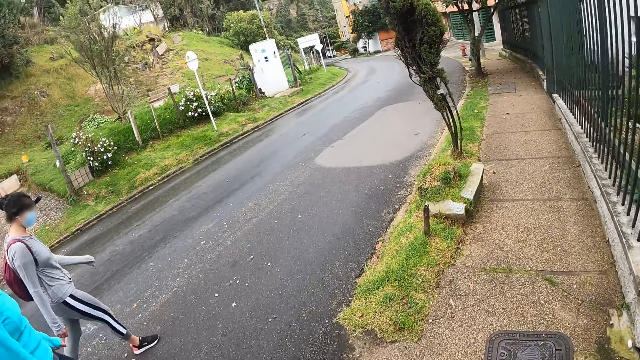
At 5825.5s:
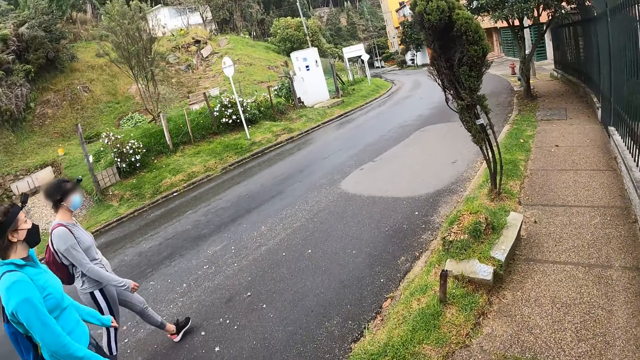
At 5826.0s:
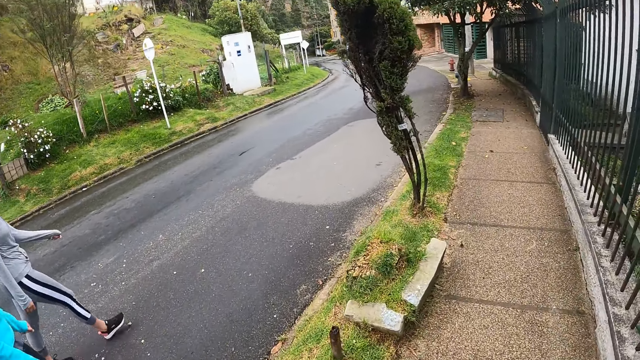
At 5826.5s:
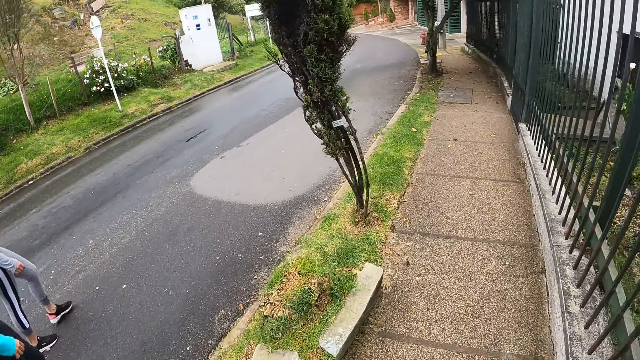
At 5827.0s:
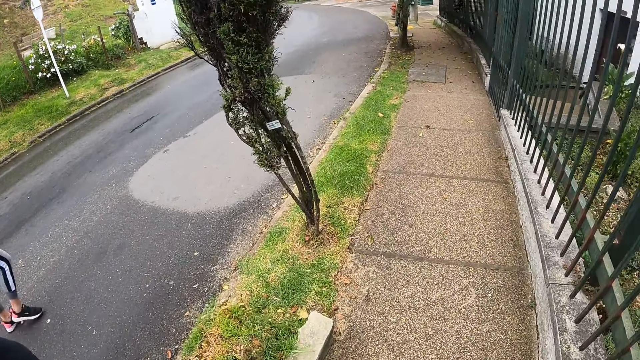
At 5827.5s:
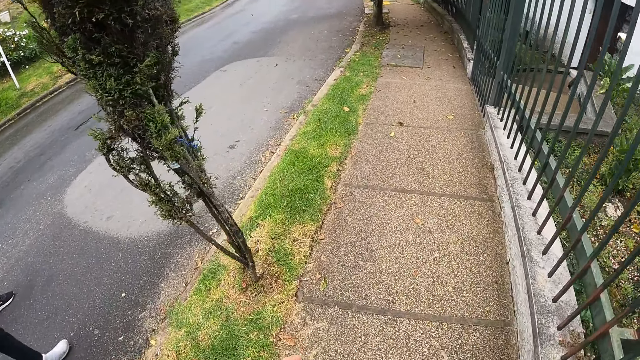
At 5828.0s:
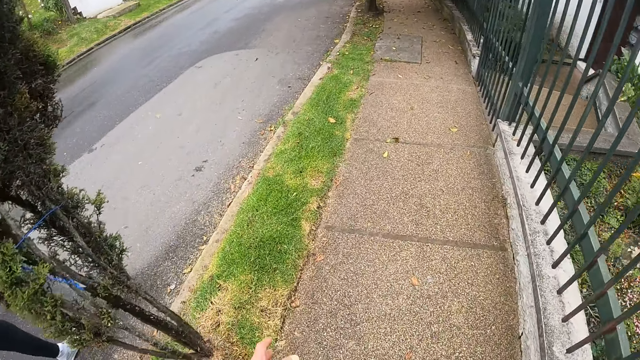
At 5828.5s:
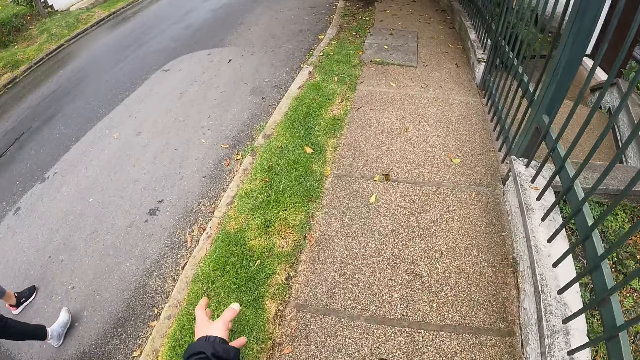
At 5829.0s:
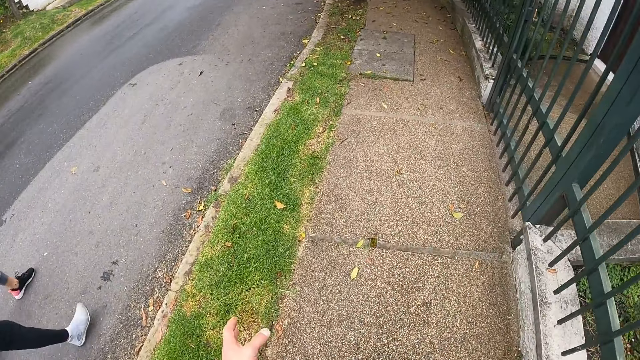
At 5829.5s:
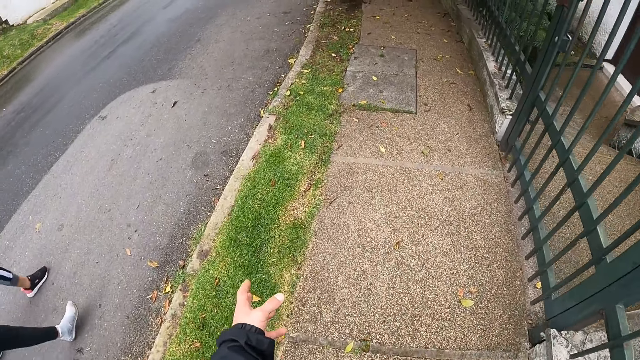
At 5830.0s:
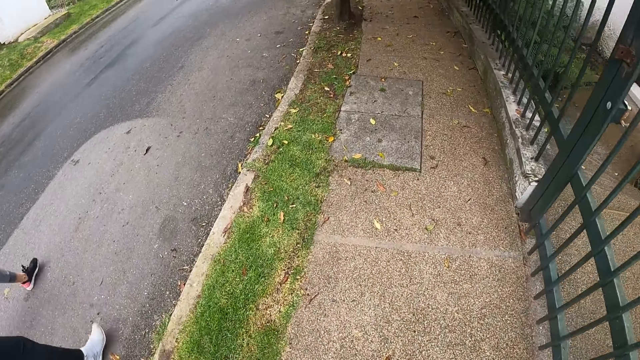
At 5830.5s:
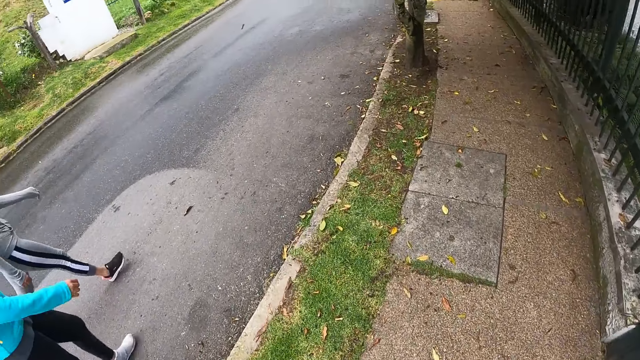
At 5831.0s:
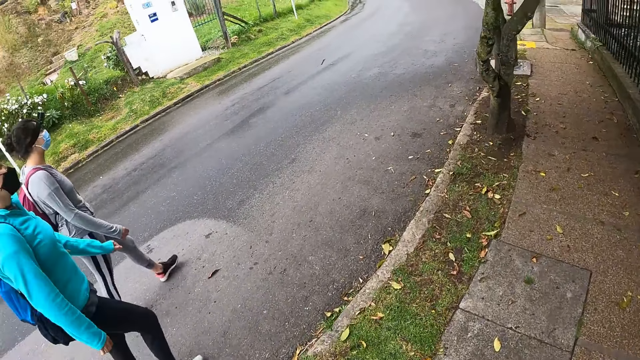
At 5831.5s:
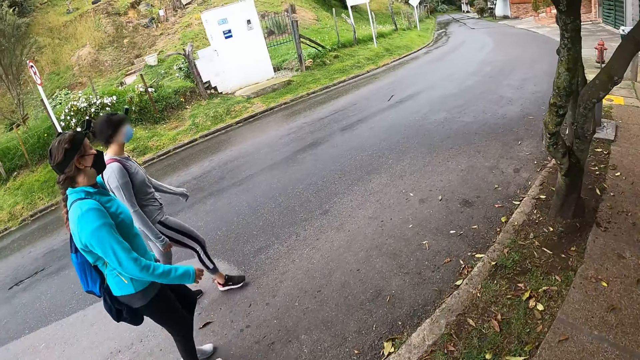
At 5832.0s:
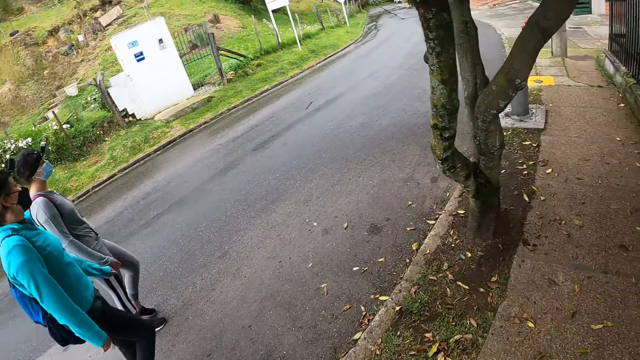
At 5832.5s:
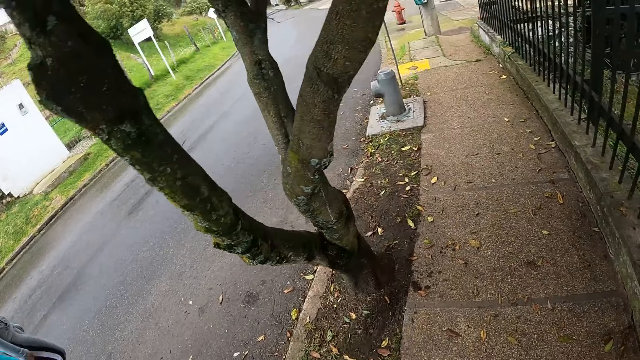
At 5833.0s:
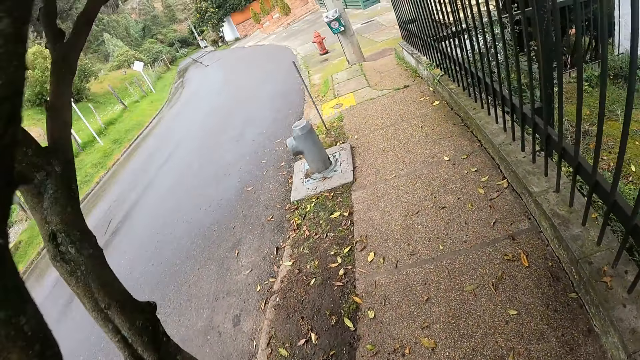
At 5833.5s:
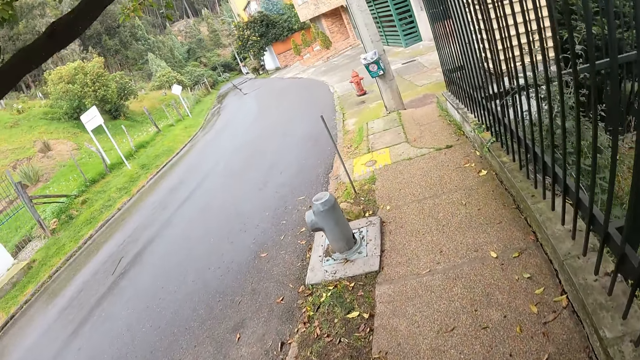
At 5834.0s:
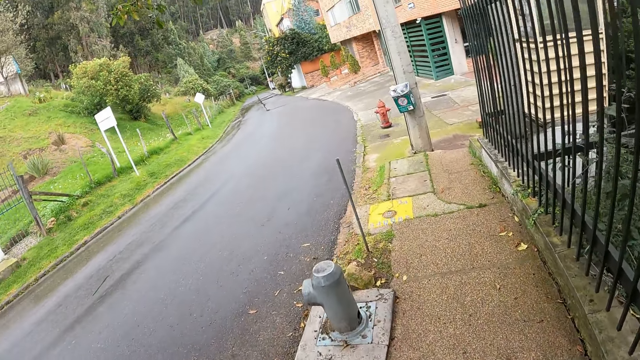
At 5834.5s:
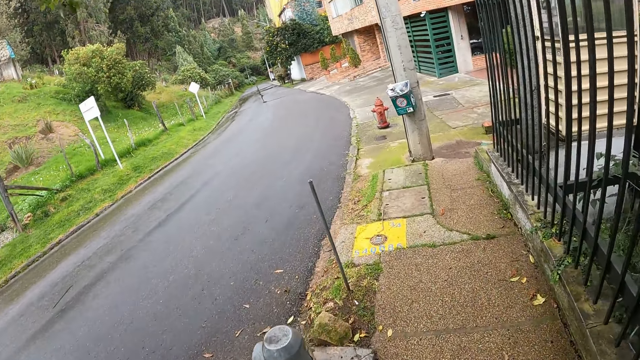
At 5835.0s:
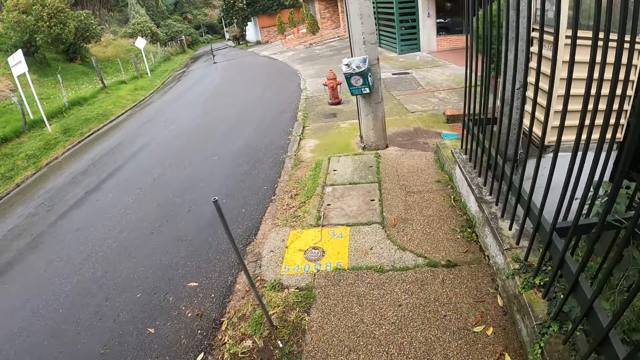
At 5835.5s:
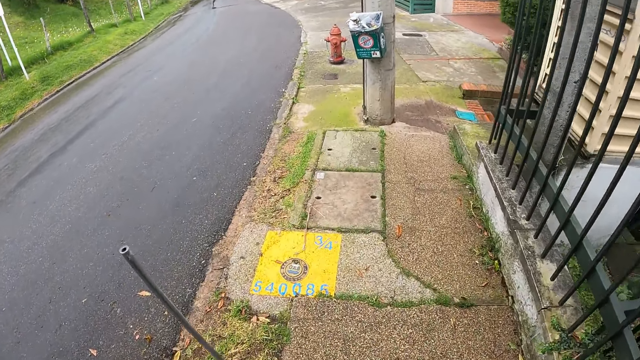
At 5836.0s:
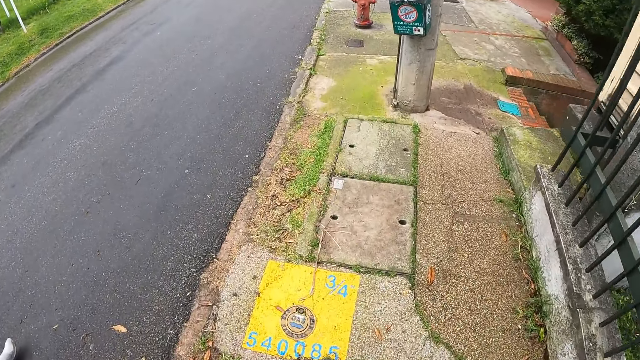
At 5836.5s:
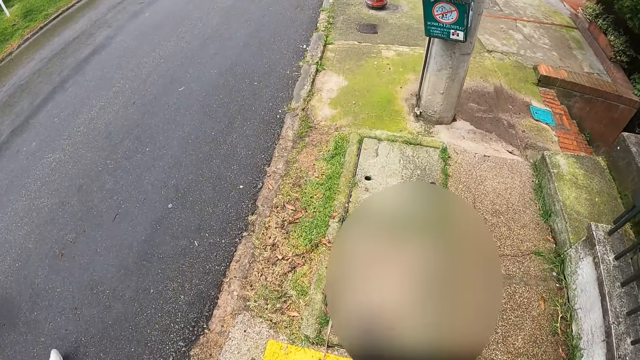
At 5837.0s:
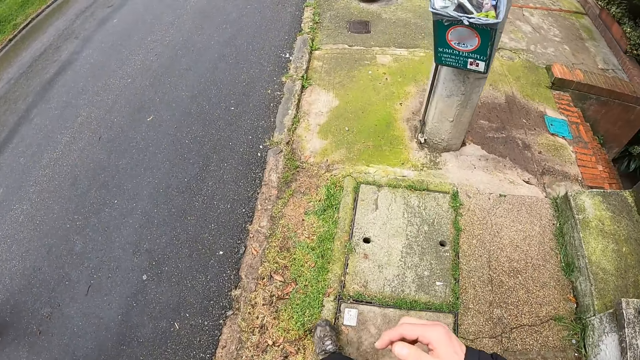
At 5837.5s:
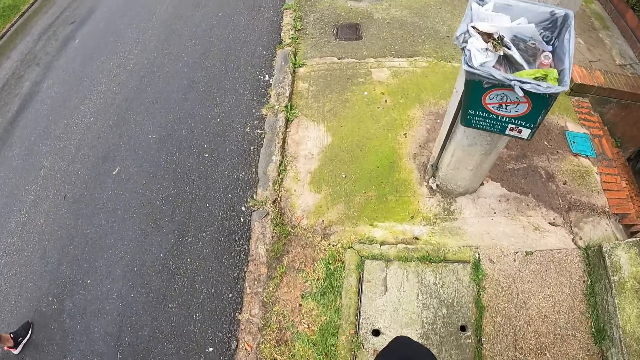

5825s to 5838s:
The camera wearer looks around the road. They walk on a sidewalk. They look around the road. They walk on the sidewalk.

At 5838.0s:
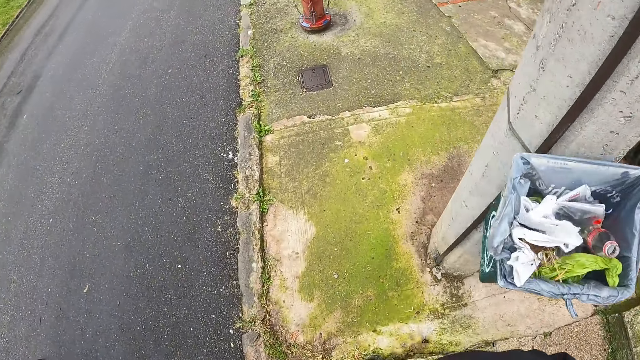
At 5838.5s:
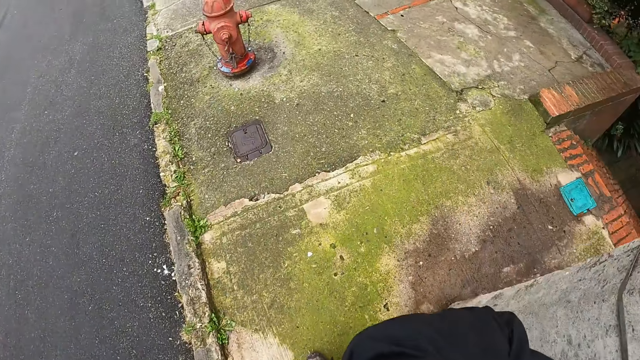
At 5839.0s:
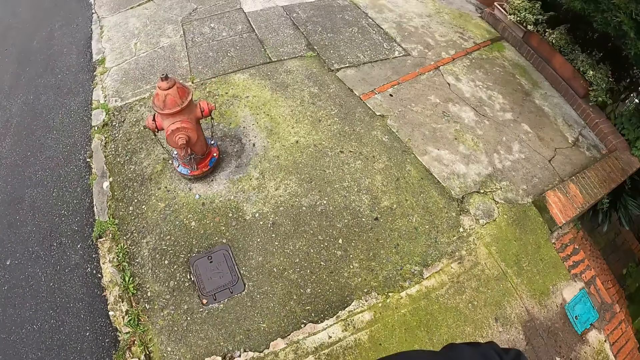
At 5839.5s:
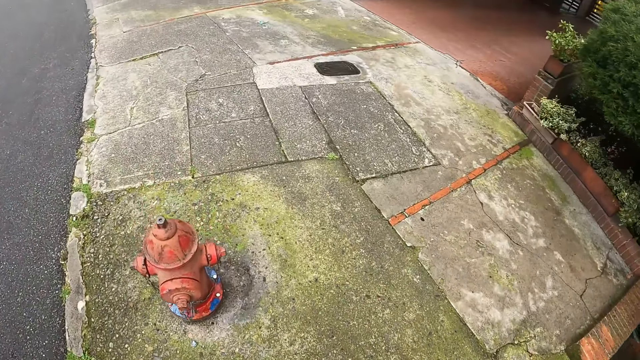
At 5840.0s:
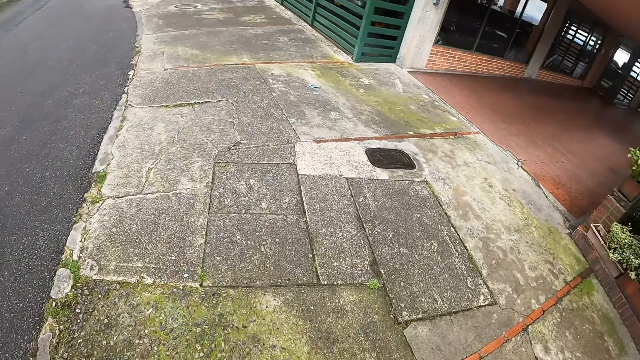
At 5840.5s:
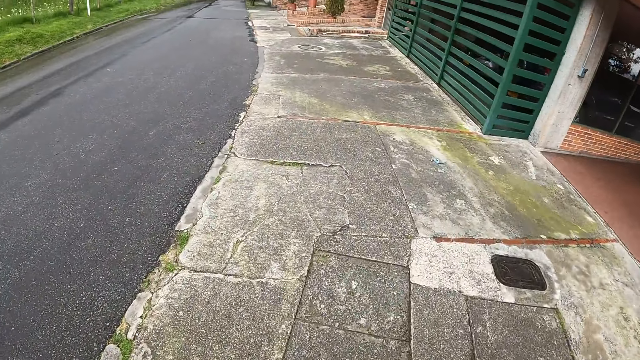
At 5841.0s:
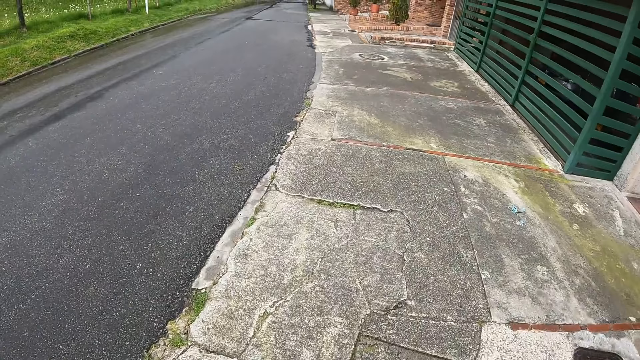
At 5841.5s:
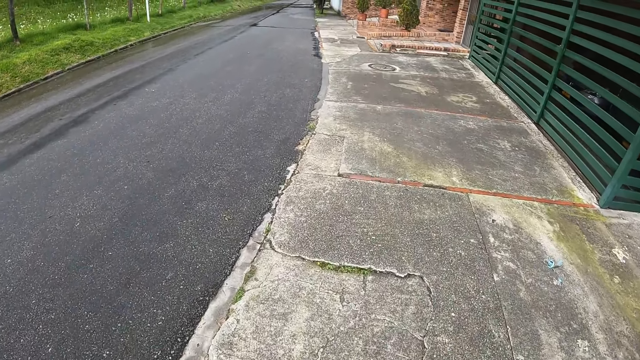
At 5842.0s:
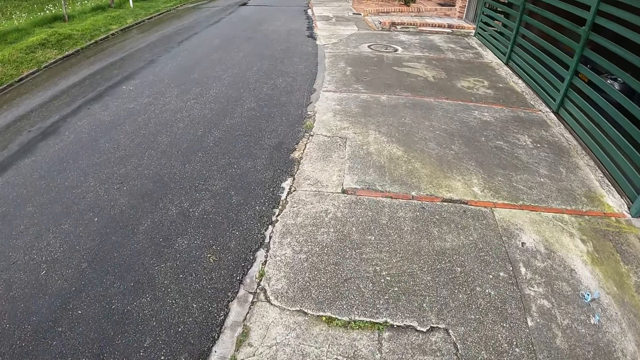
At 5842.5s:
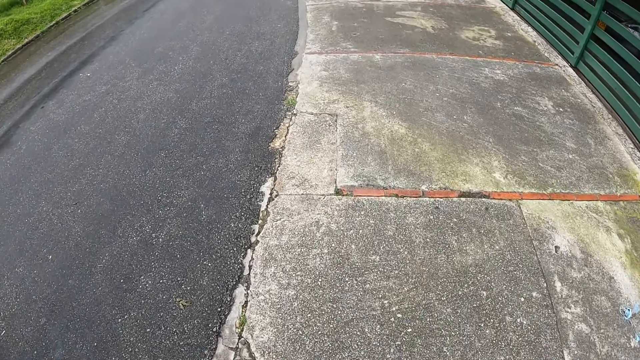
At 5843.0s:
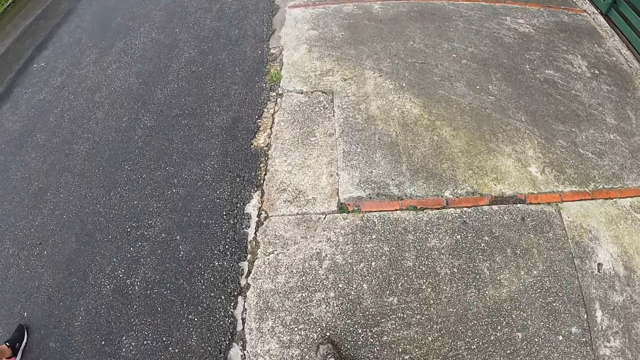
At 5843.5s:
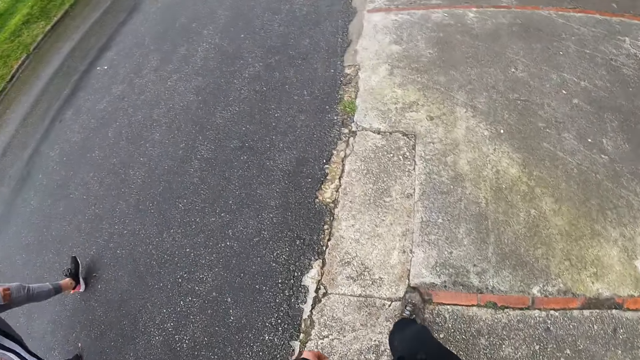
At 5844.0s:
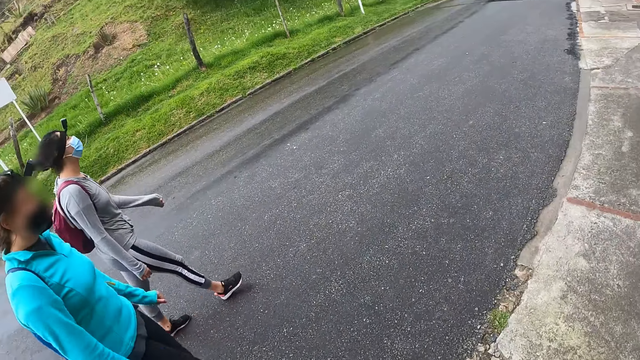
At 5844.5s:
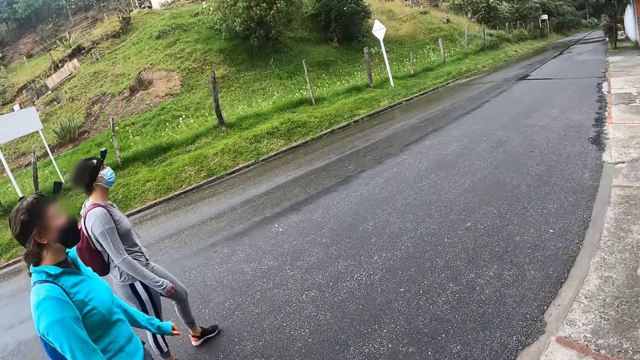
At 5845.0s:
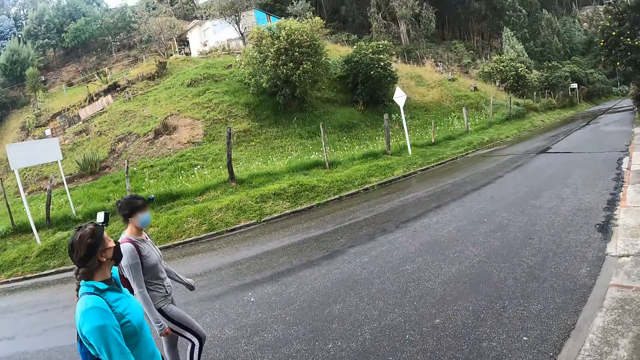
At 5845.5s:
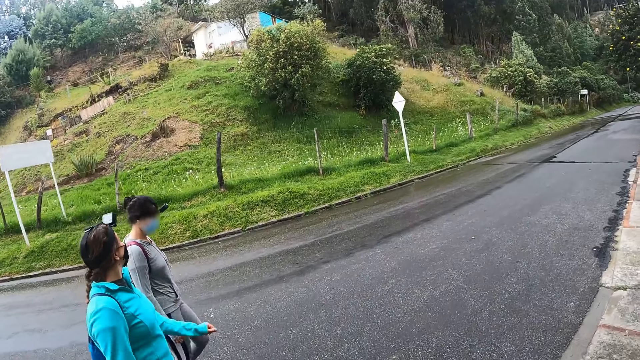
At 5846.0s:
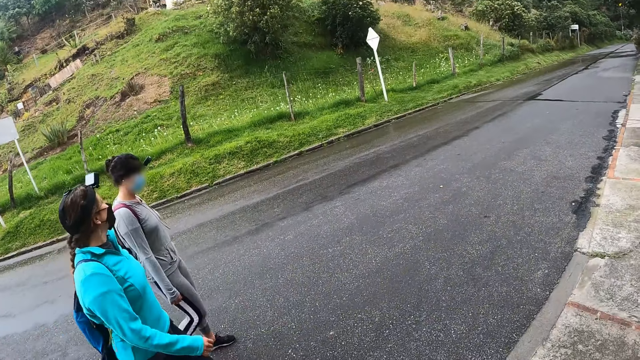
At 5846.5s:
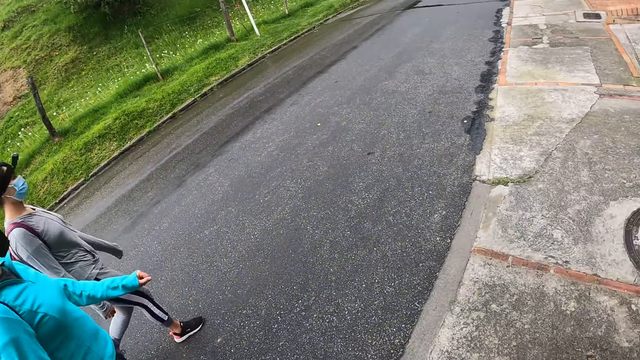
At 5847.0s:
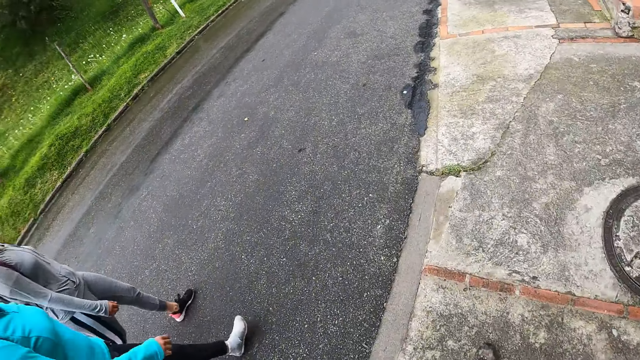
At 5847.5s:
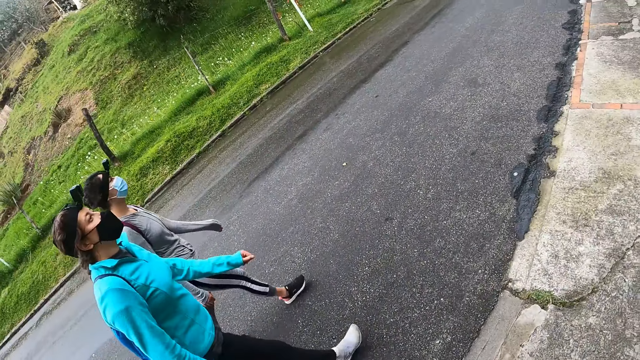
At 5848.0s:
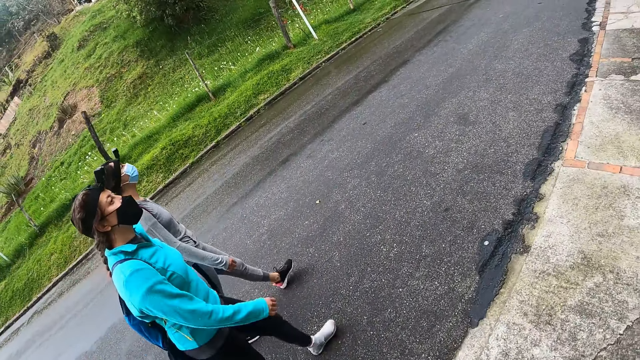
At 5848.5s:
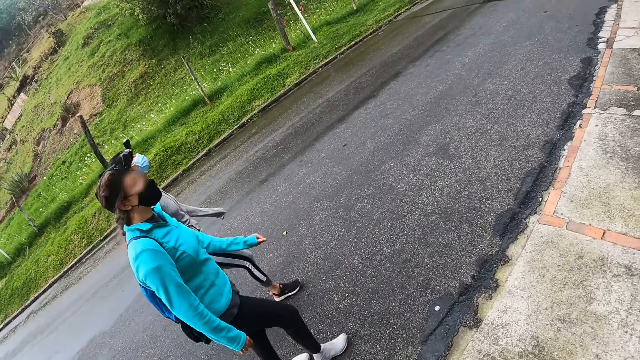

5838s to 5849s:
The camera wearer looks around the road. A lady walks on the road. Another lady walks on the road.
